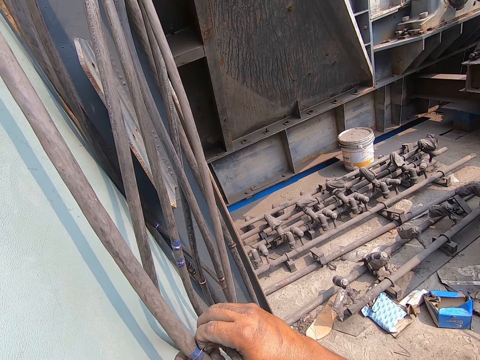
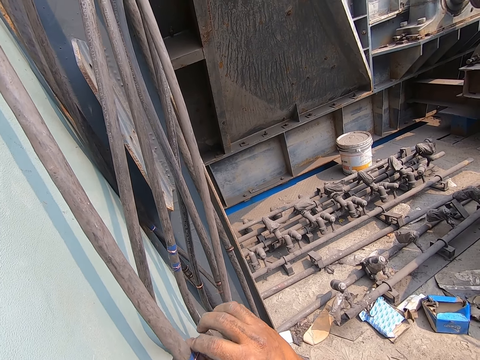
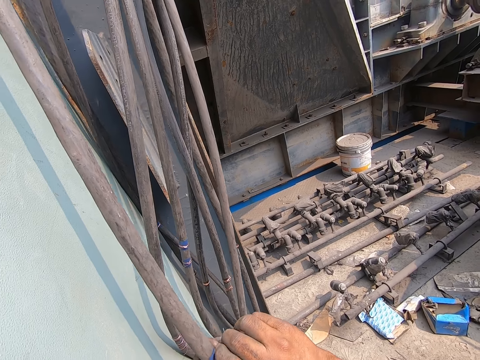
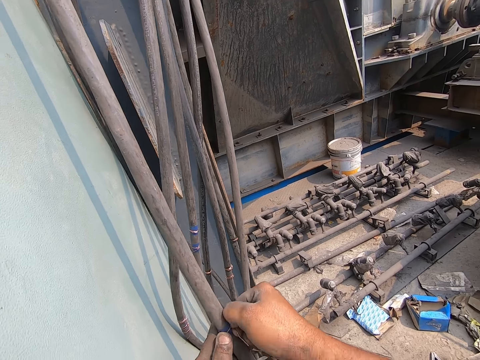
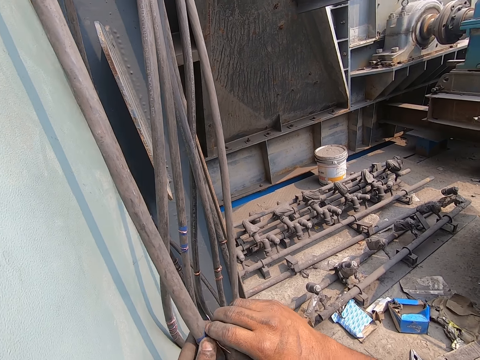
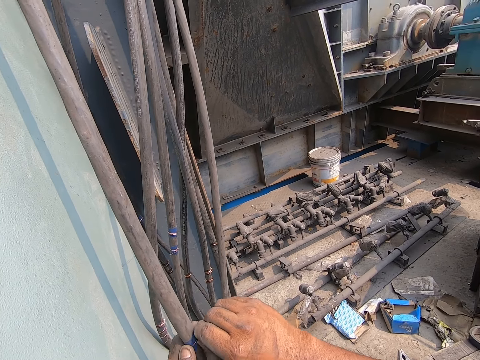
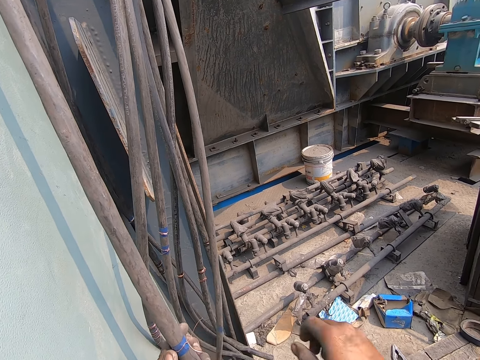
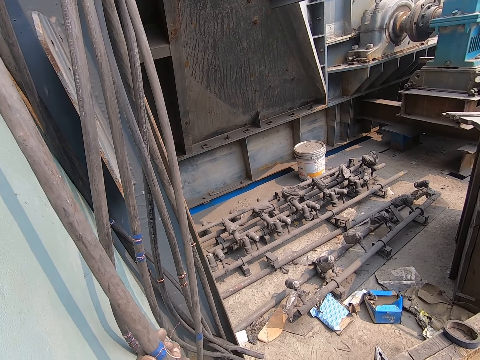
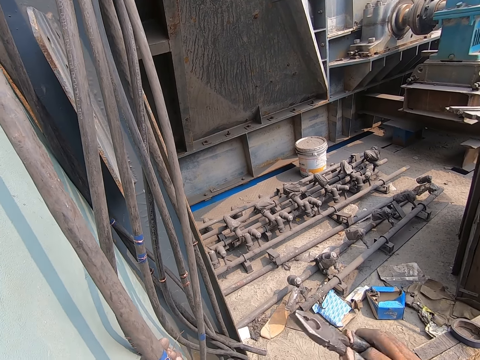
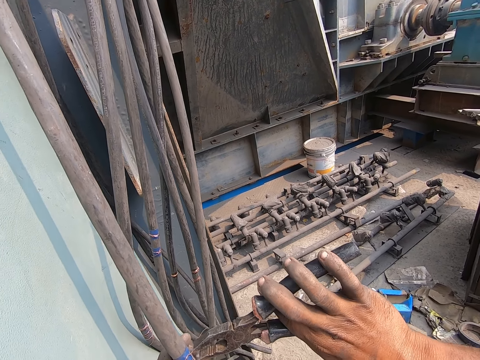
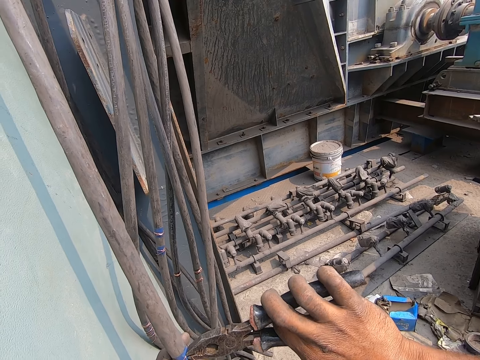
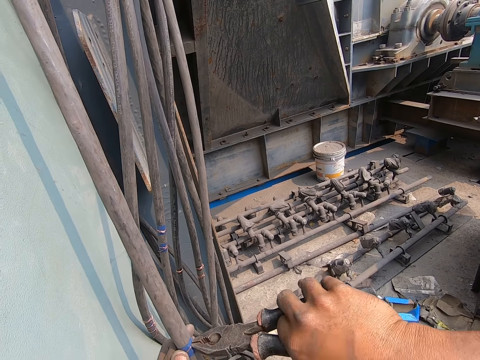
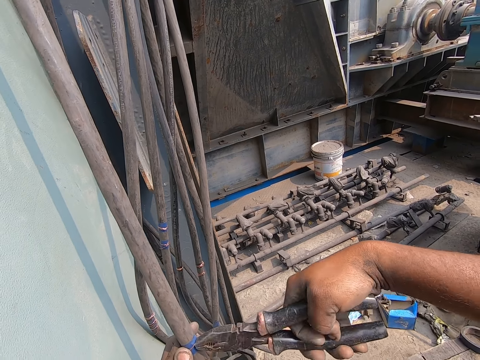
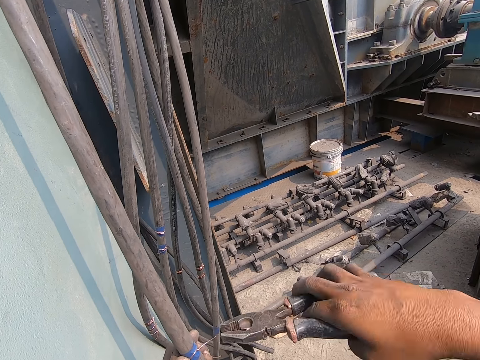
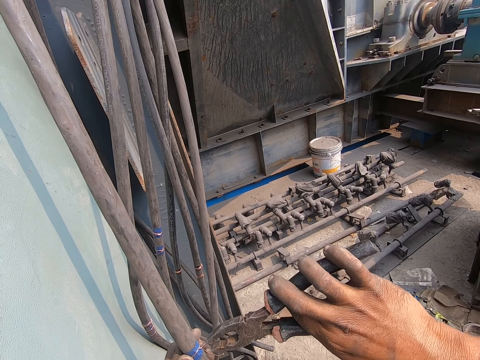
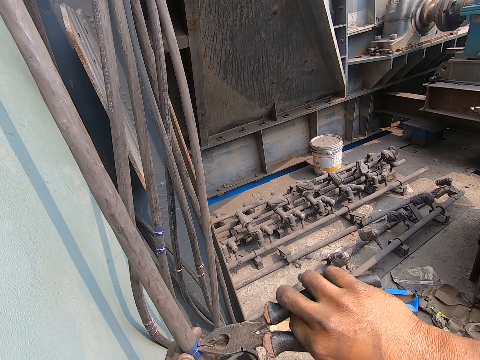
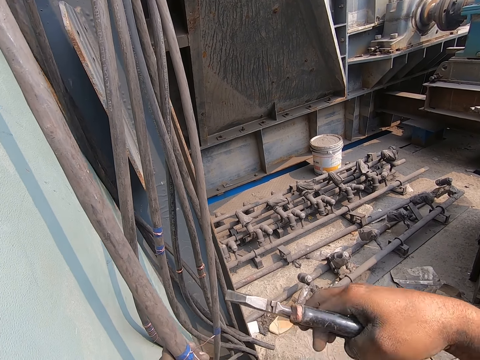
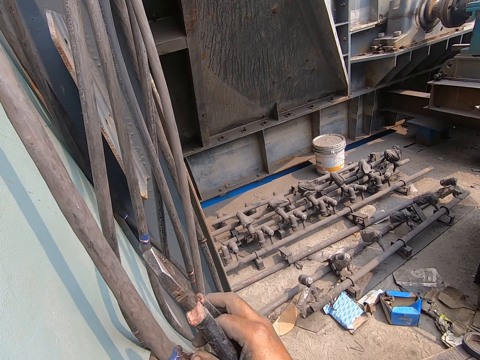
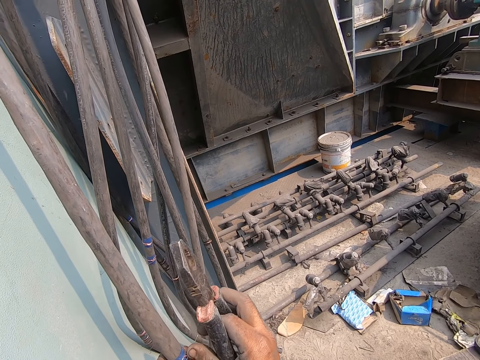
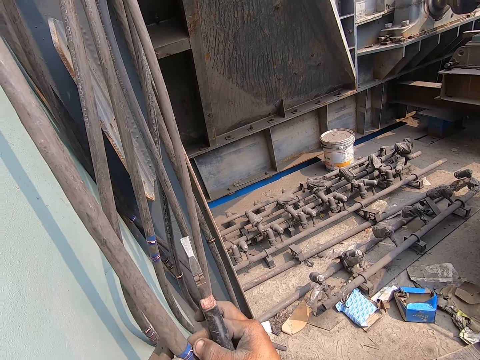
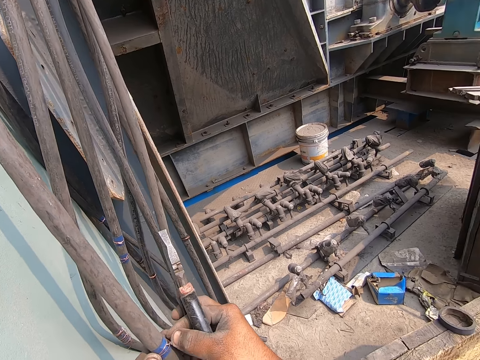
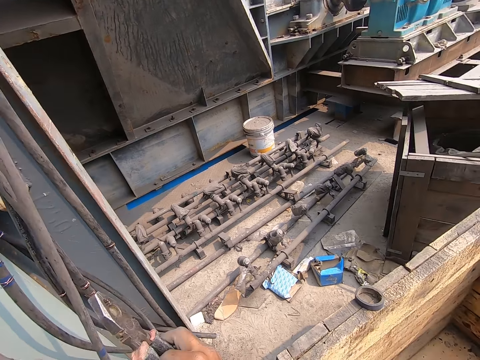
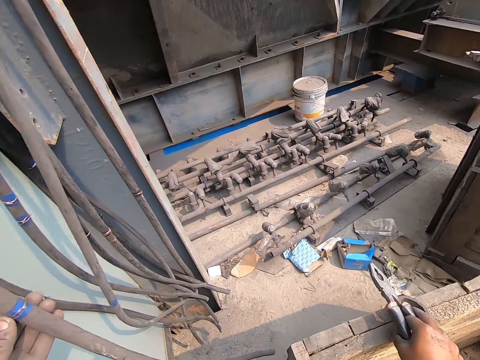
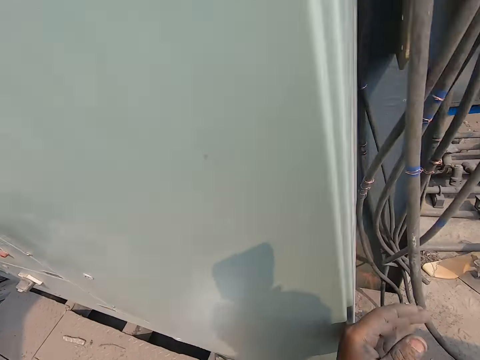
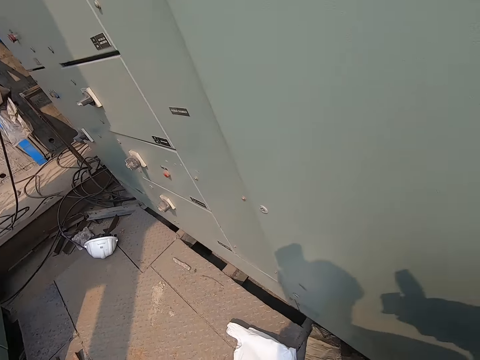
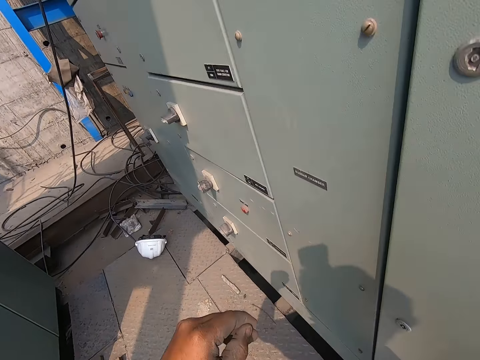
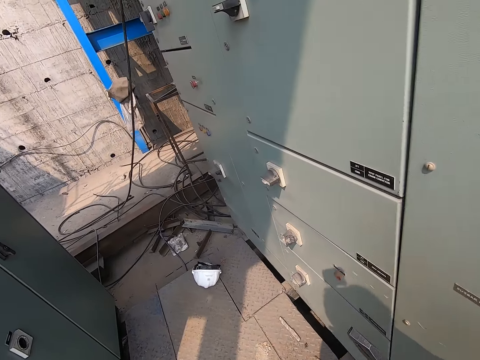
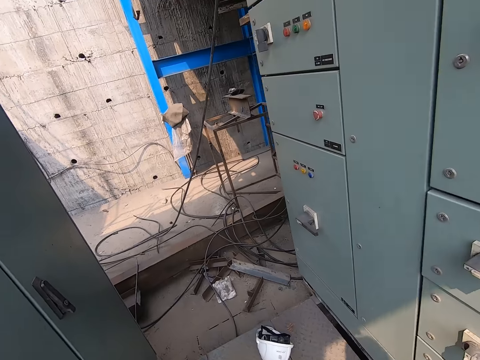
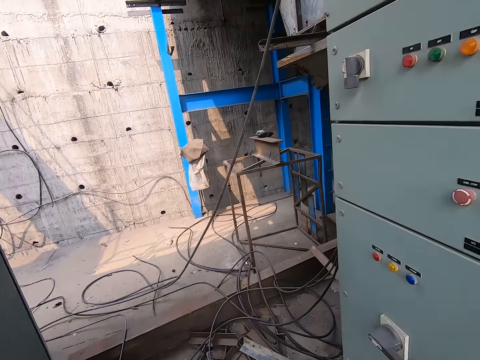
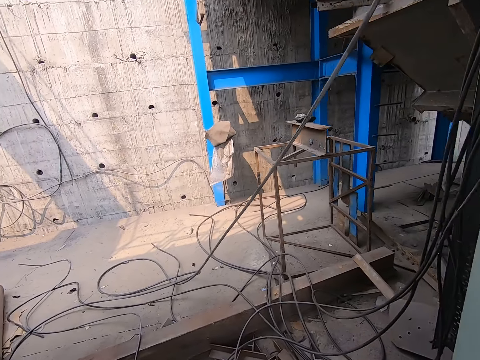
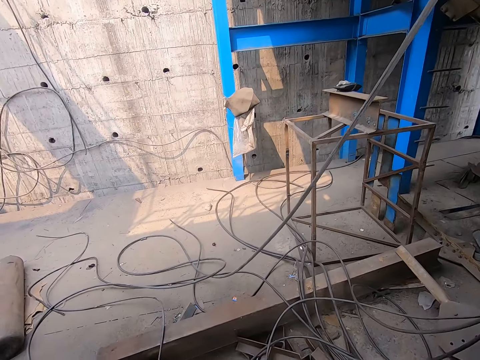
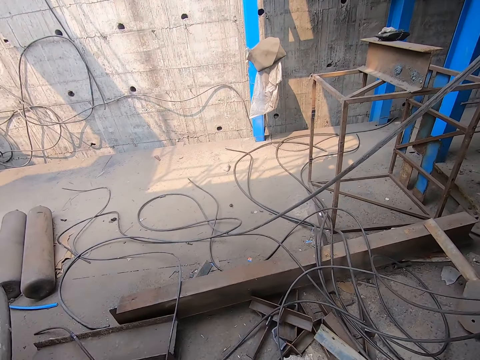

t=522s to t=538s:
The camera wearer adjusts the wire. He picks up the plier from the wooden box with his right hand. He twists the copper wire on the cable with the plier in his right hand. He tightens the wire with the plier. He bends the copper wire on the cable with his right hand. He interacts with a man. He drops the plier on the wooden box with his right hand. He walks around.

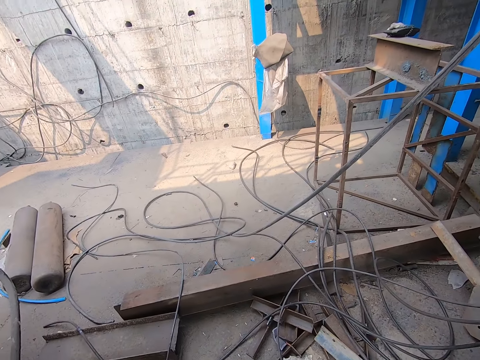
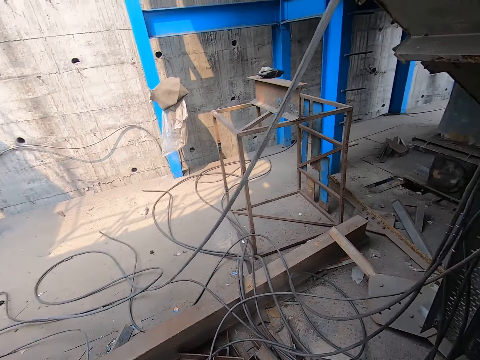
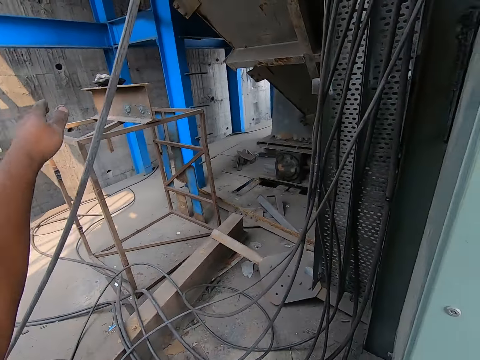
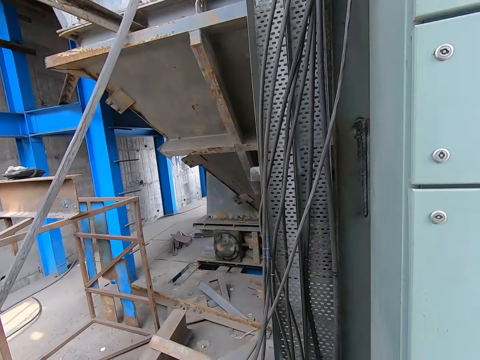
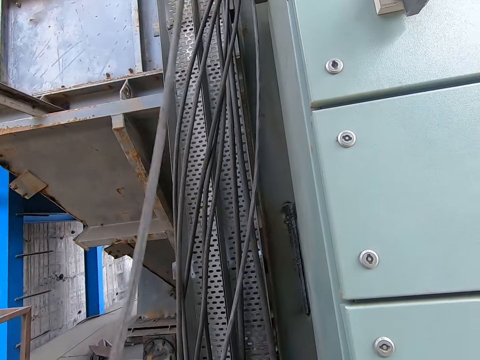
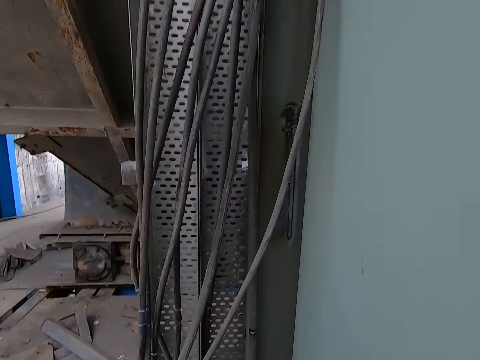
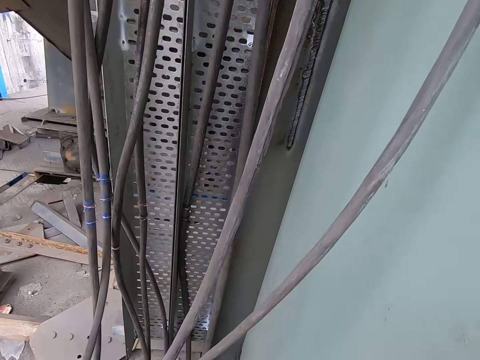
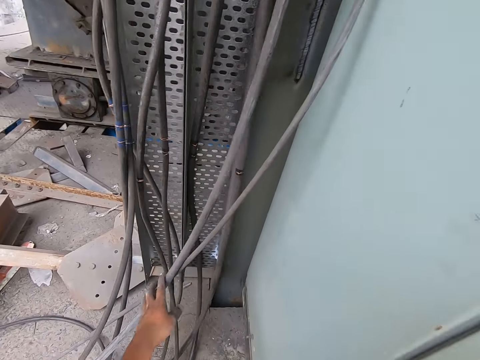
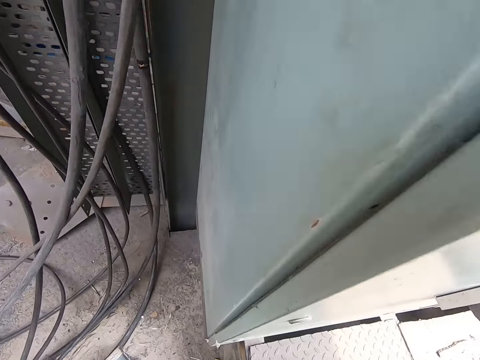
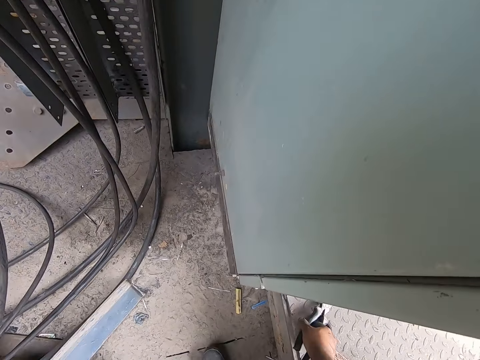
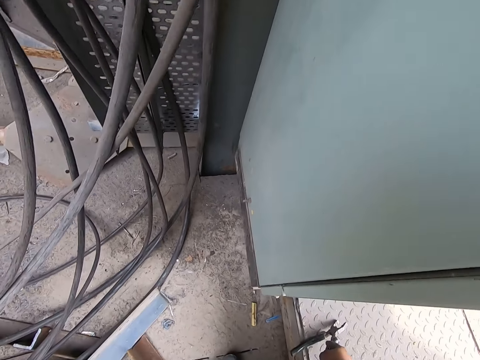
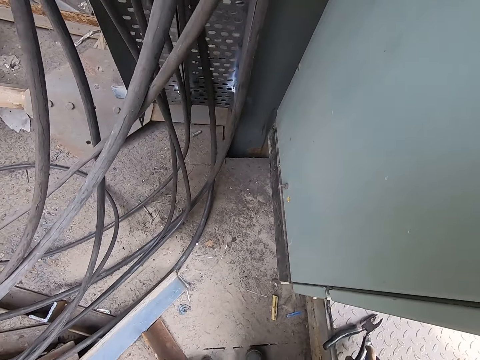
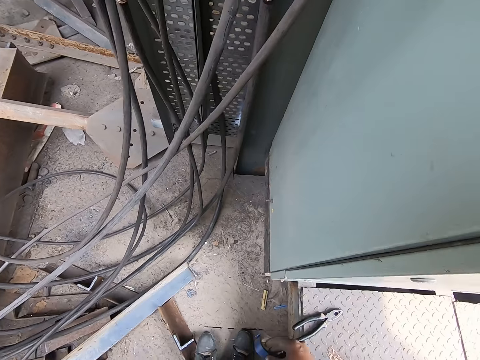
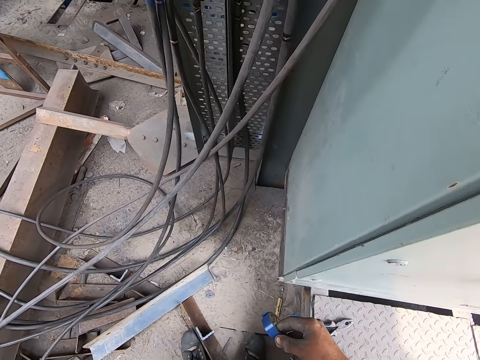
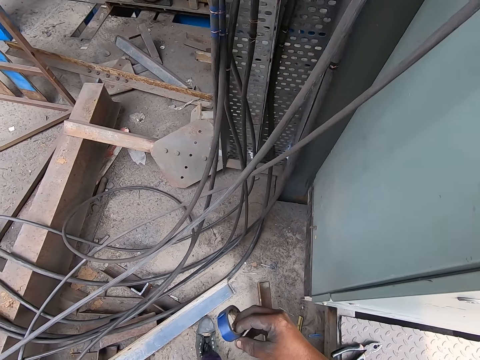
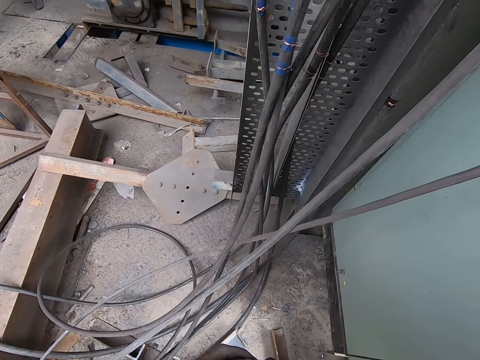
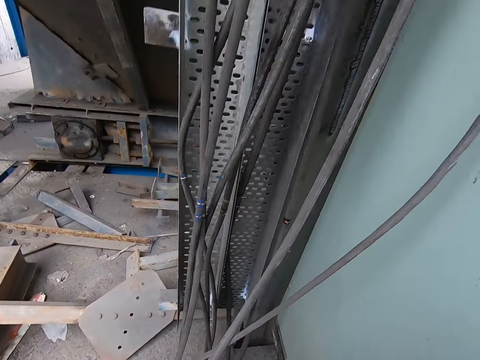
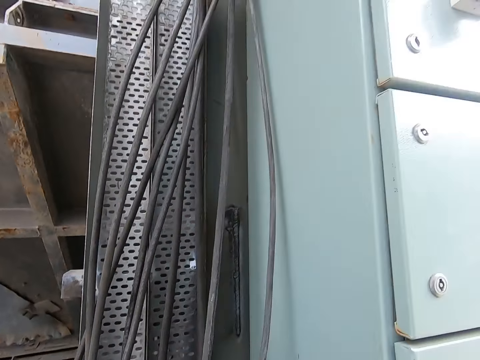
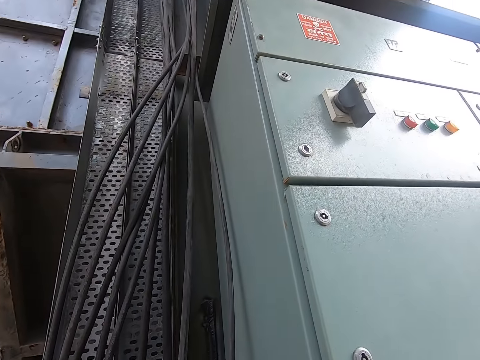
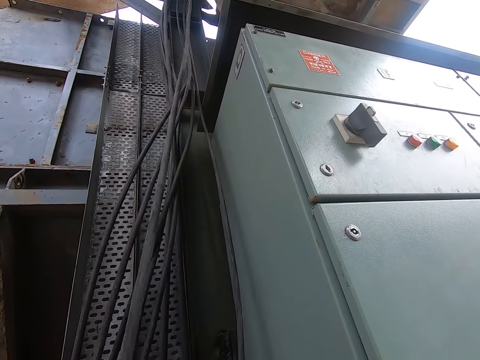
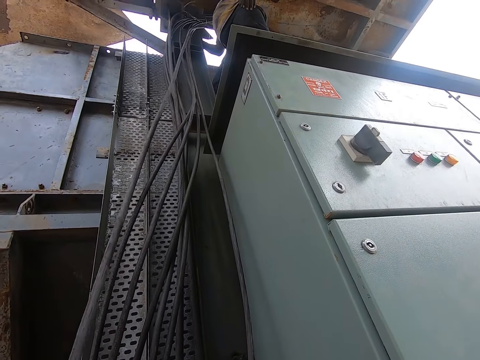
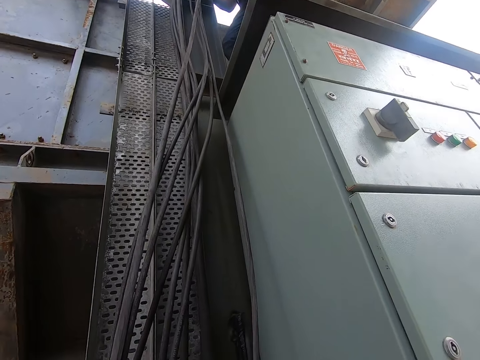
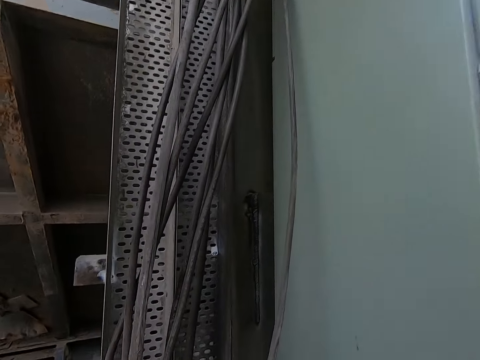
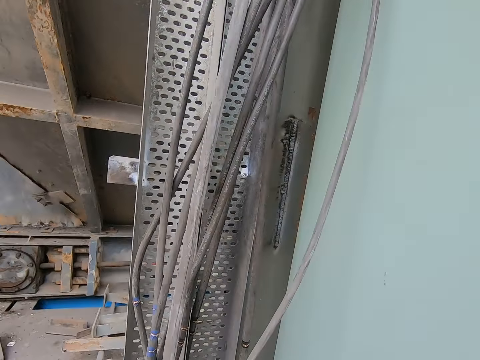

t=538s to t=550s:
The camera wearer pushes the cable with his left hand. He drops the plier on the metal floor with his right hand. He kicks a metal bar on the floor with his left leg. He carries the masking tape. He moves the electricity cable.
